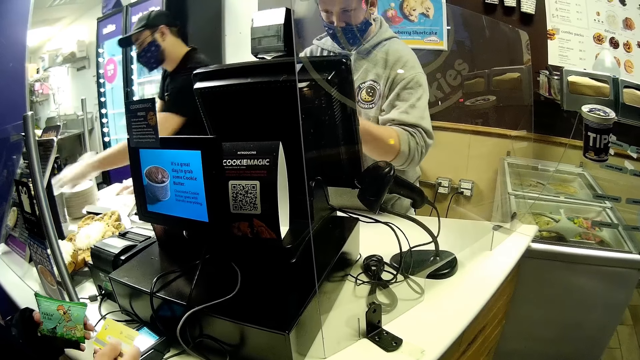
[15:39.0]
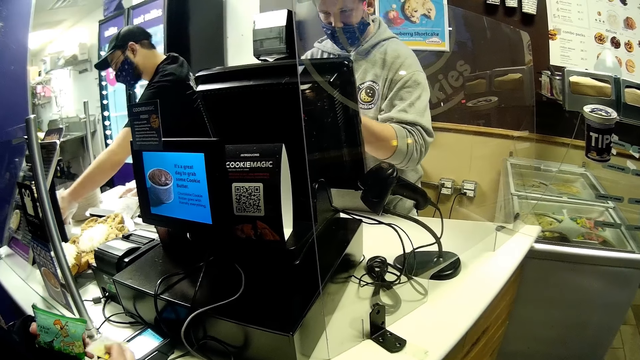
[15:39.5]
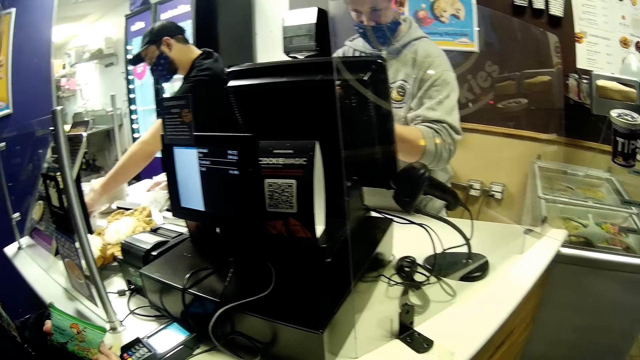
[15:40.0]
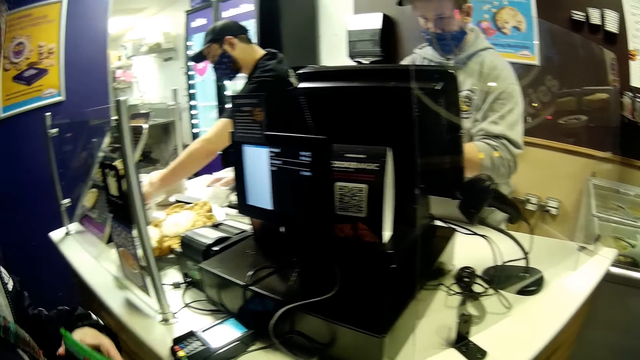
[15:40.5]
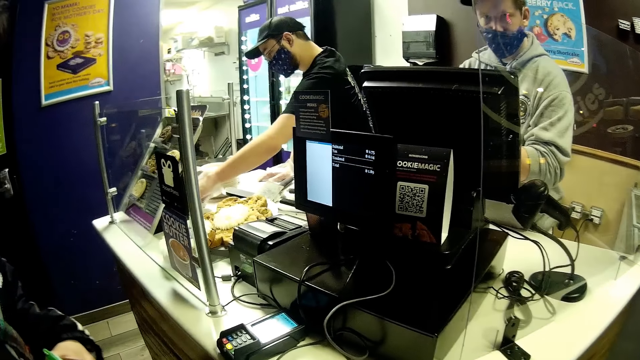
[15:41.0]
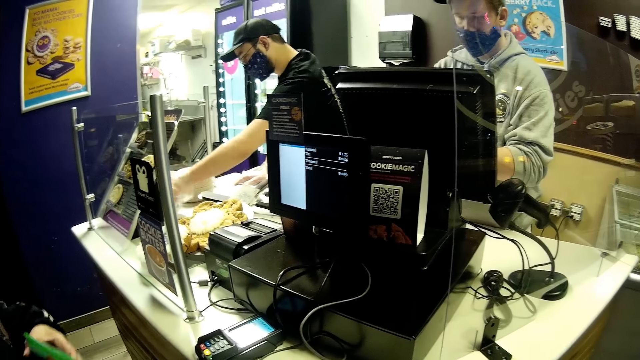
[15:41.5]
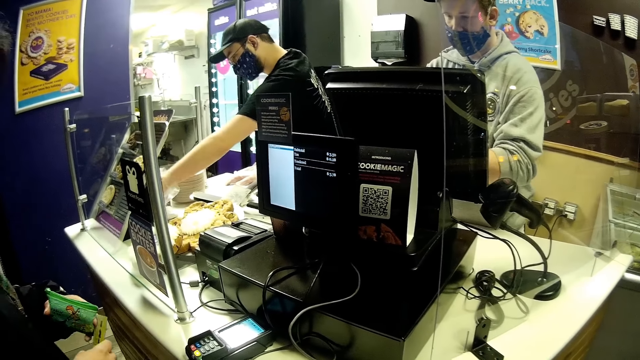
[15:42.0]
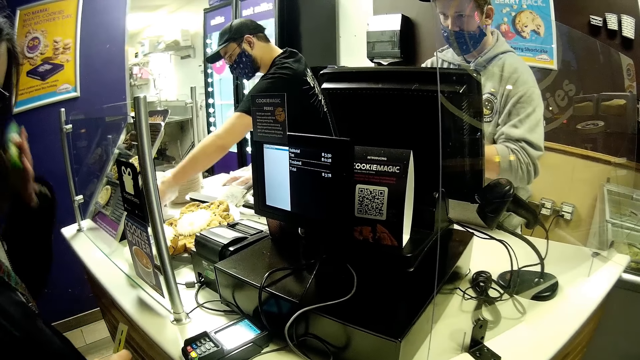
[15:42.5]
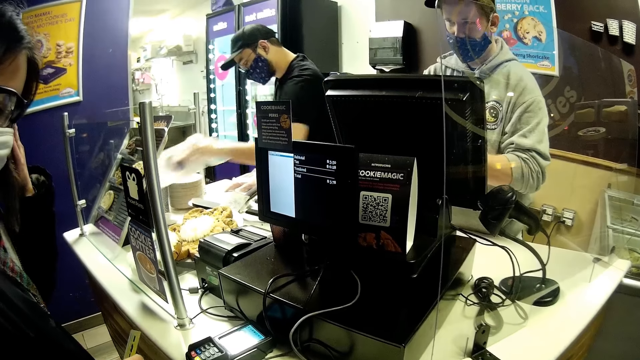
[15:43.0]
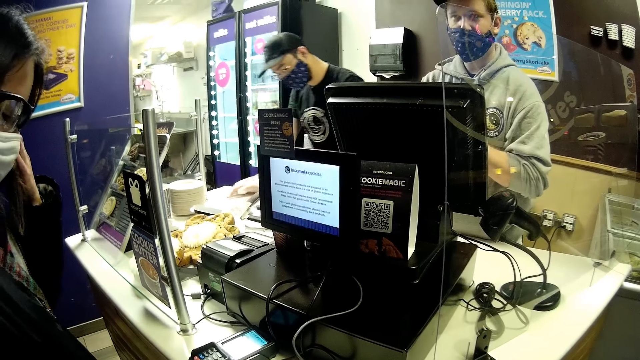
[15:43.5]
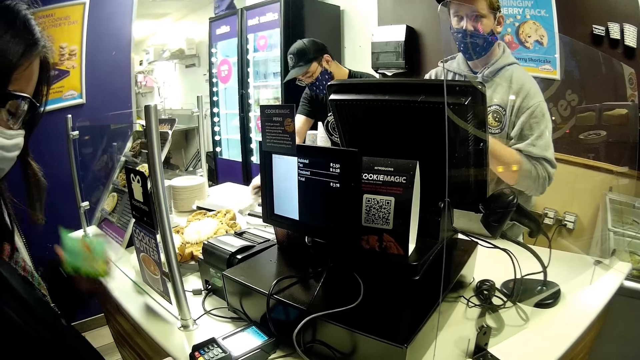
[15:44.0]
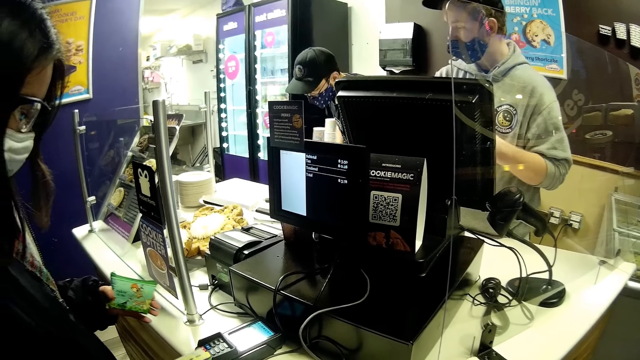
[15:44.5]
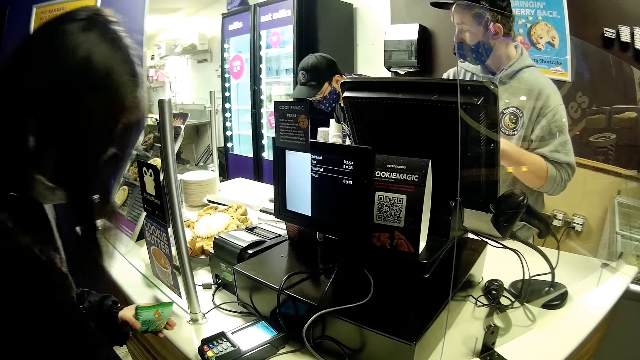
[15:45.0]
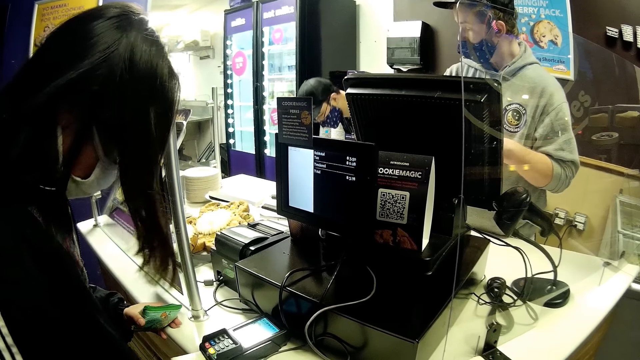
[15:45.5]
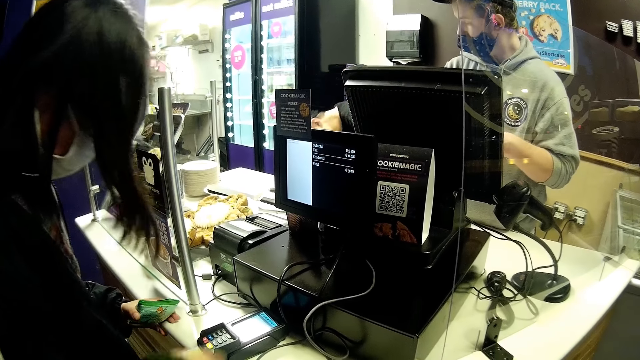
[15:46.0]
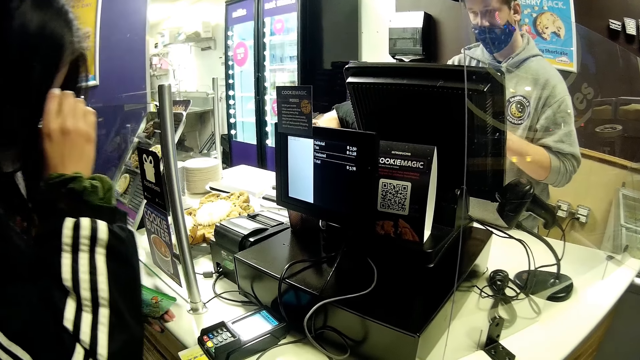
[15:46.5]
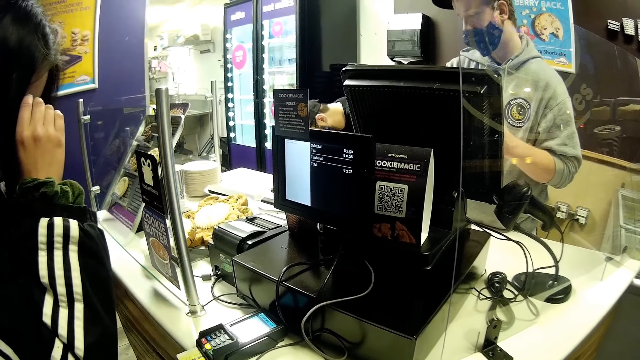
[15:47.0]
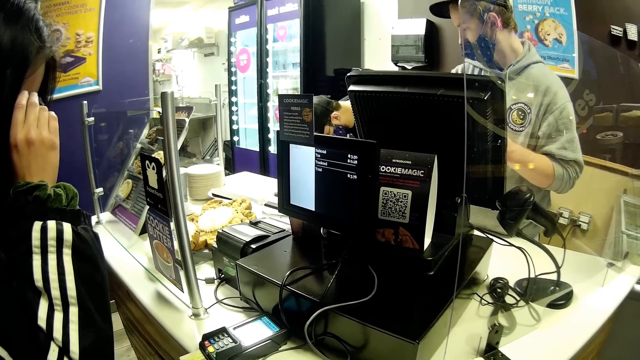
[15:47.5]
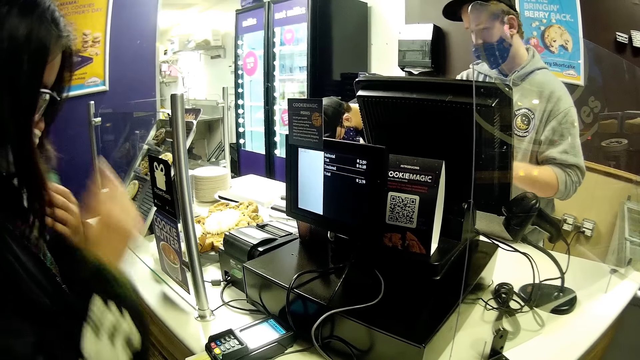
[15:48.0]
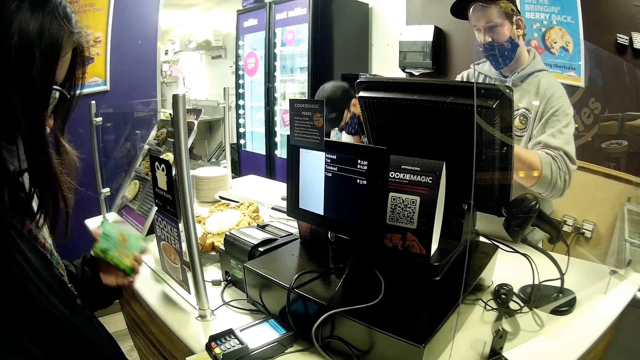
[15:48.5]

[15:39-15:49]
A man operates a computer with his left hand. The girl adjusts the pair of glasses on her face with her left hand. Another man picks up a paper wrap from the counter with his left hand and picks up a spatula from the counter with his right hand. The girl puts her left hand on the counter and inserts a debit card in a POS machine on the counter with her right hand. The girl adjusts the pair of glasses on her face with her right hand.

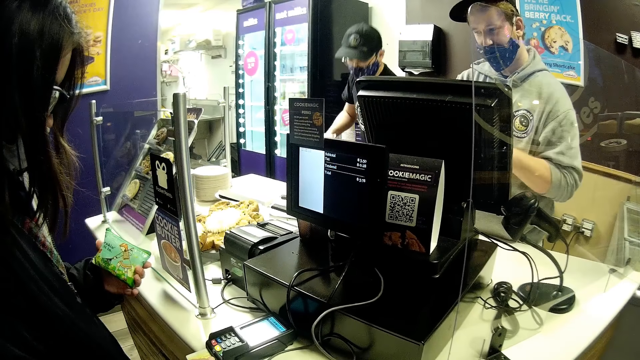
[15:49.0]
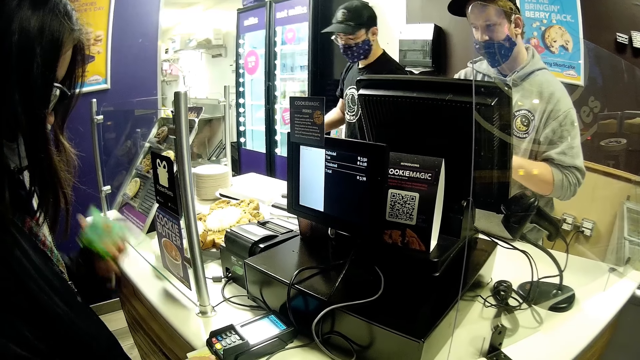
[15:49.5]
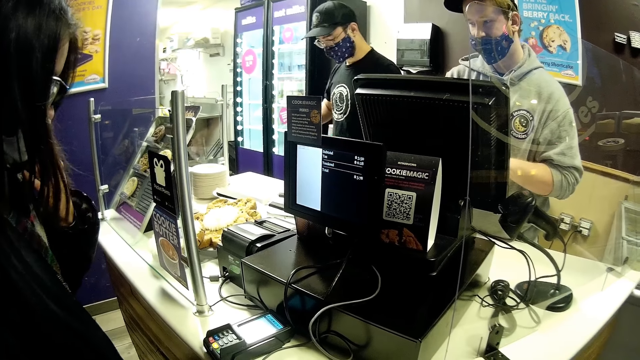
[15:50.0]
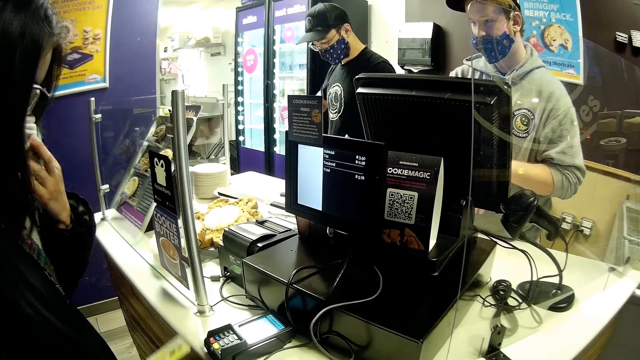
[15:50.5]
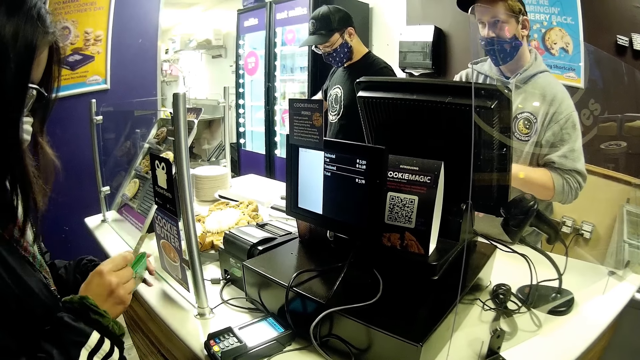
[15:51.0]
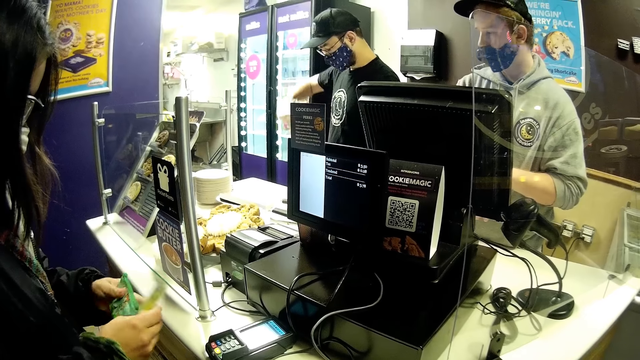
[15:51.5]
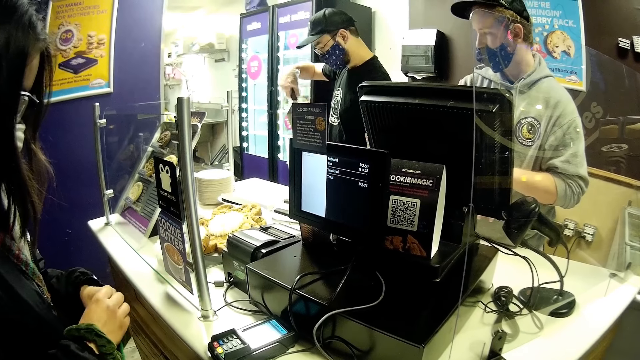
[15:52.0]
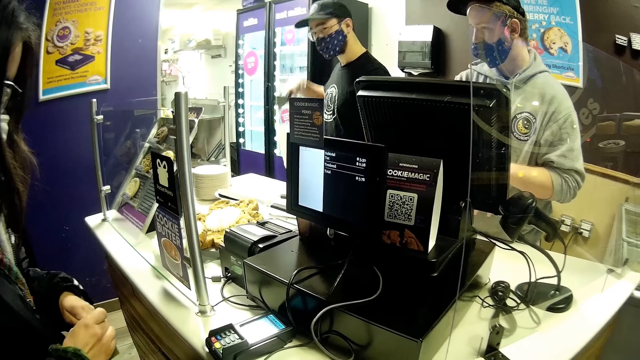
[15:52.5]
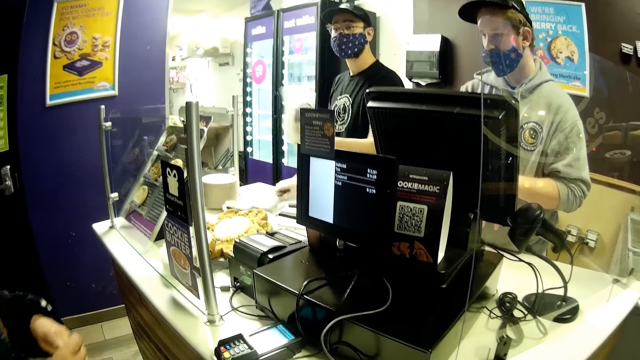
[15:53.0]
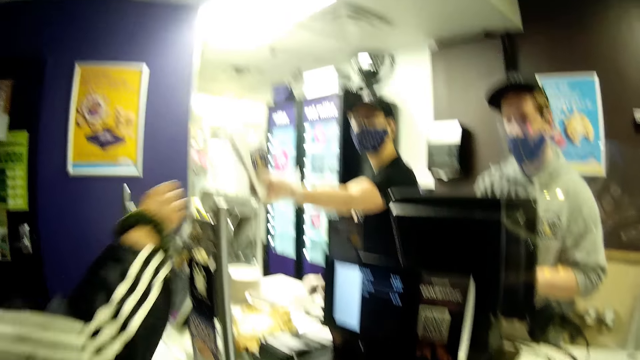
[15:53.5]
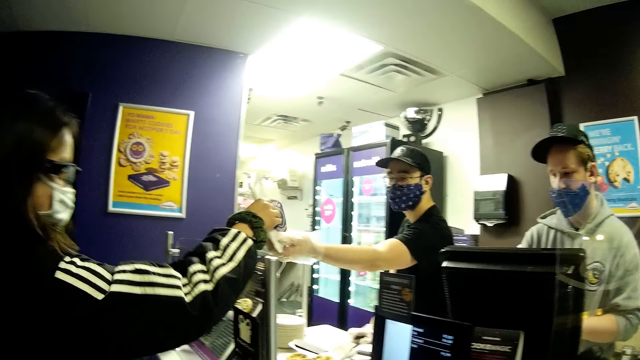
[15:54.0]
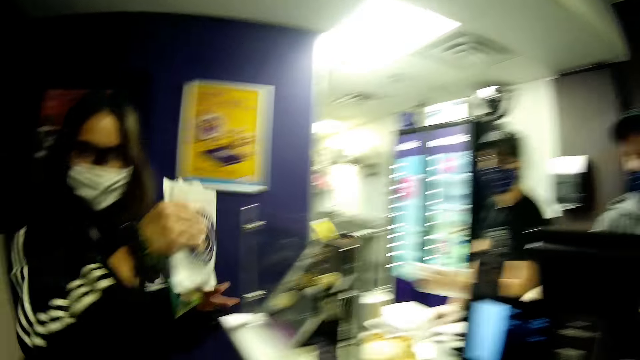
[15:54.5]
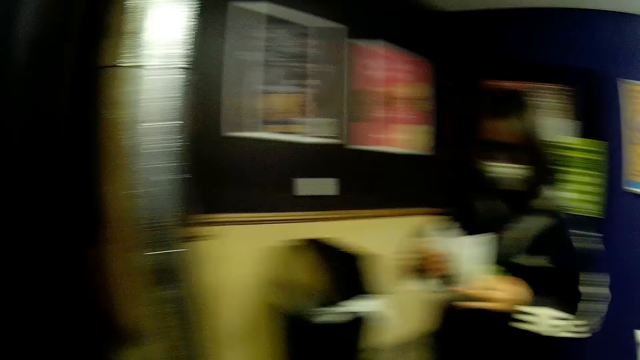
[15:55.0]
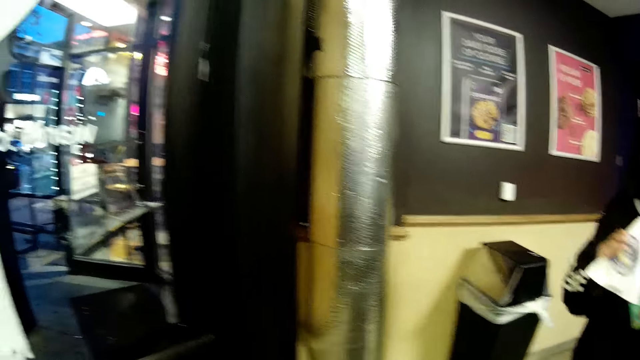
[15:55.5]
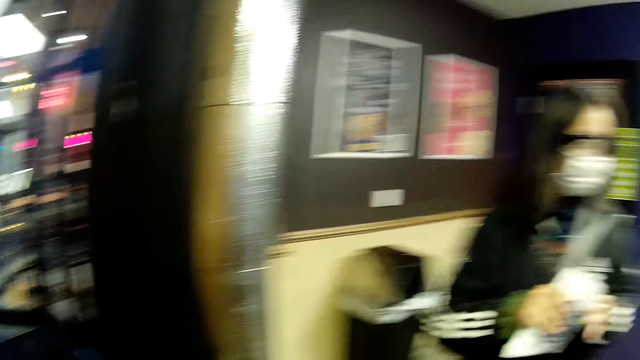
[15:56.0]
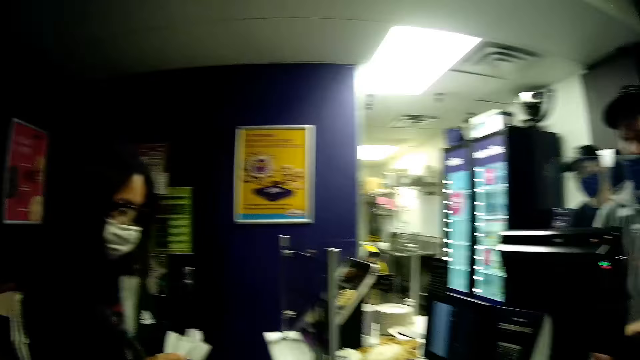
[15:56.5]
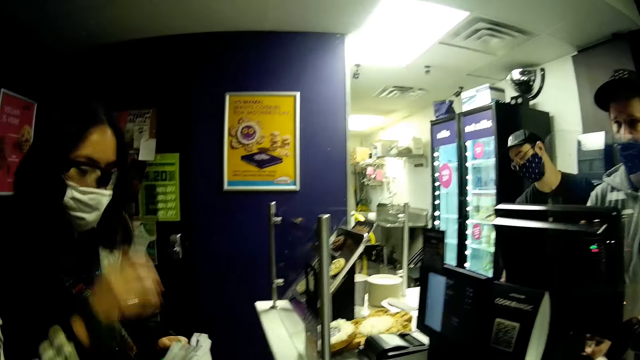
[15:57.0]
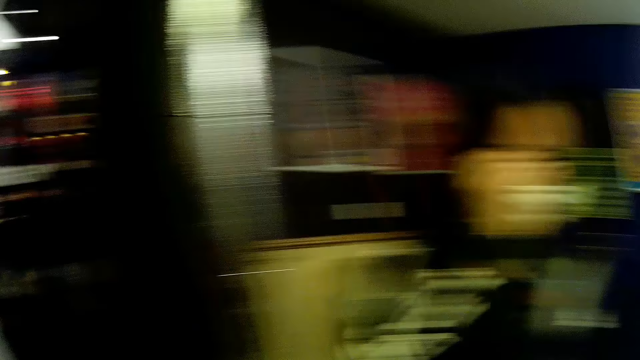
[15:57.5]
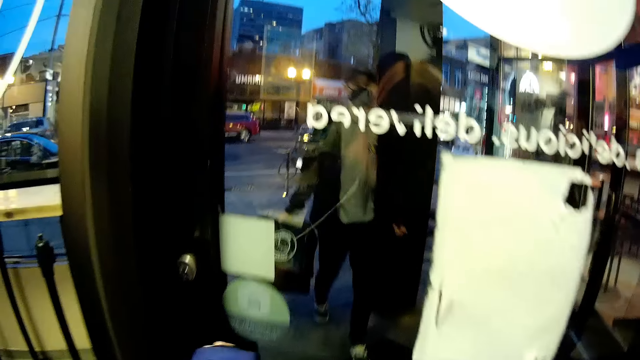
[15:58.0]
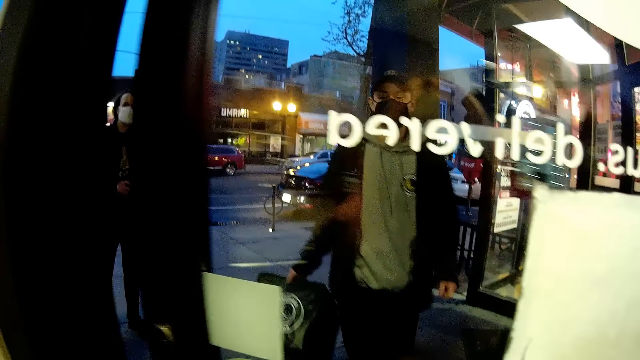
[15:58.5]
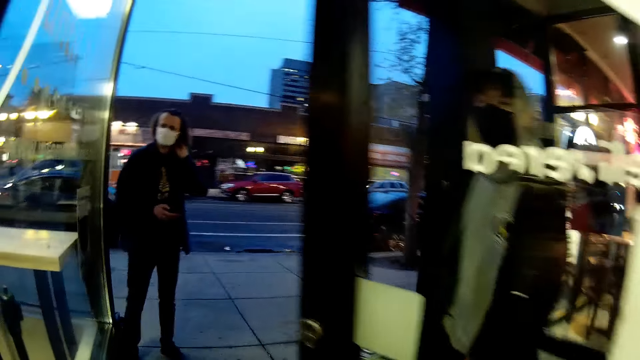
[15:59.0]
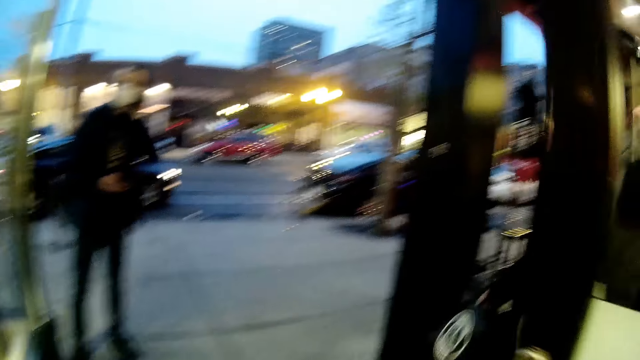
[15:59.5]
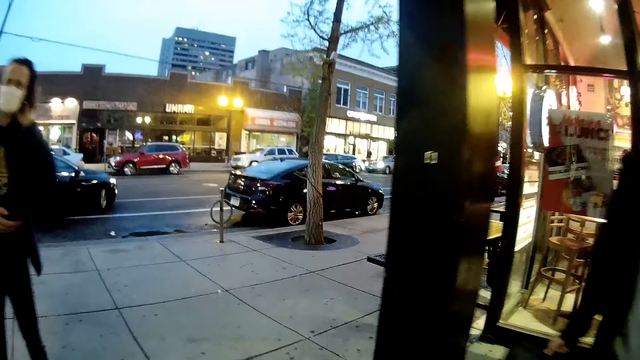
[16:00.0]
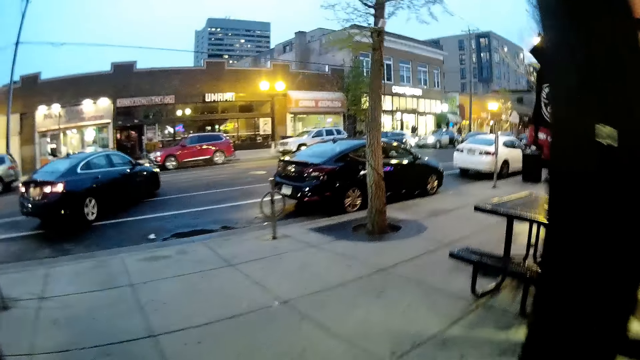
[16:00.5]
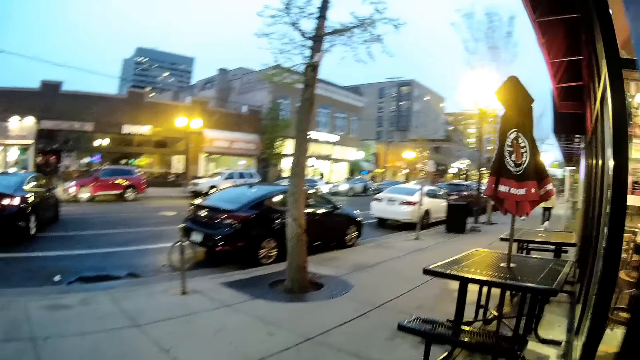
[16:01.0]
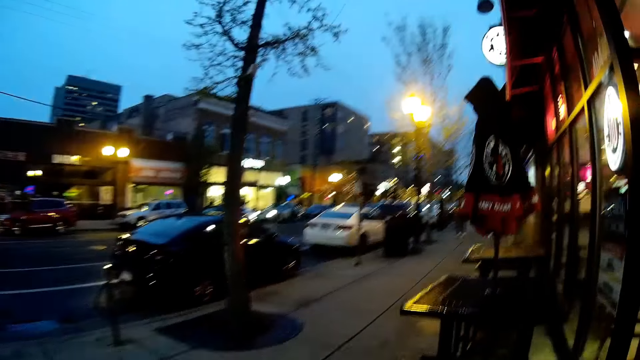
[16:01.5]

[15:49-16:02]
The girl adjusts the facemask on her face with her left hand. A man puts chocolate chips in a paper wrap with a spatula in his right hand. The man drops the spatula on the counter with his right hand and hands the girl the paper wrap with his left hand. The girl converses with the man. The girl picks up a packet from the man. The camera wearer turns. She talks to the girl. The girl touches the pair of glasses on her face with her right hand. The camera wearer looks around. She opens the door to the snack shop with her left hand. She walks.
